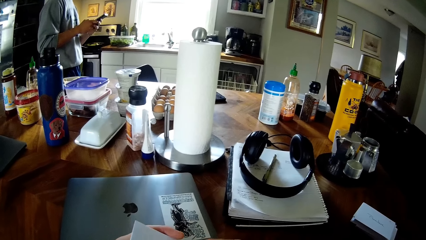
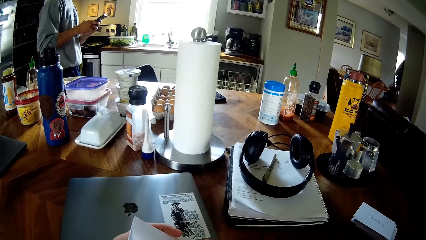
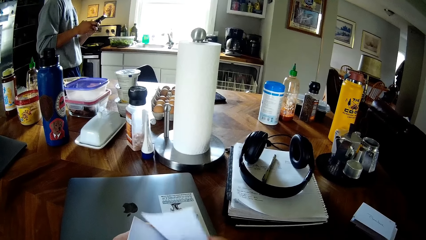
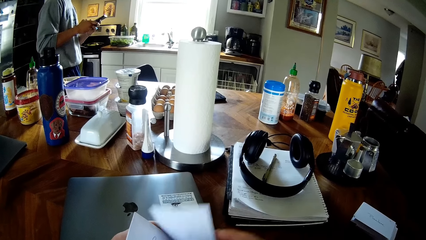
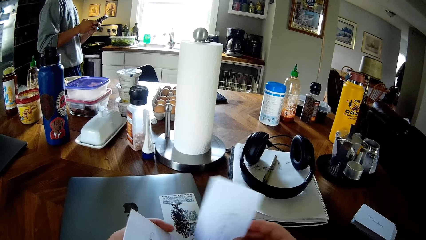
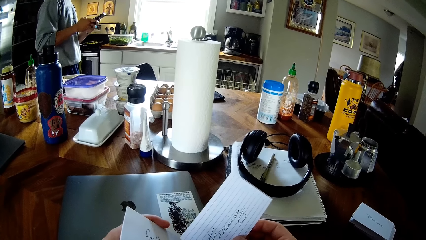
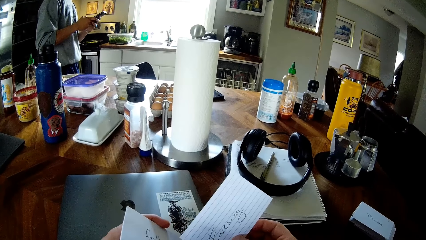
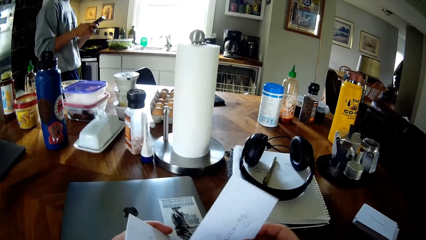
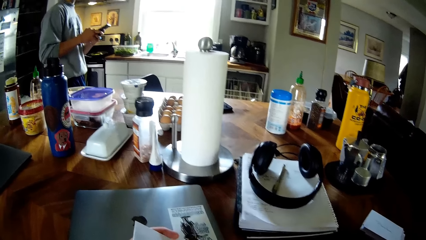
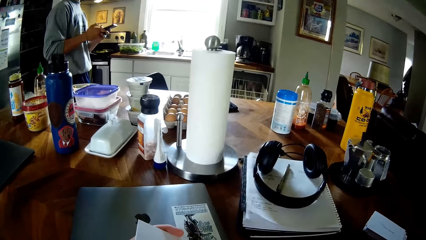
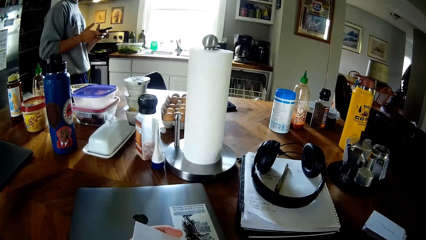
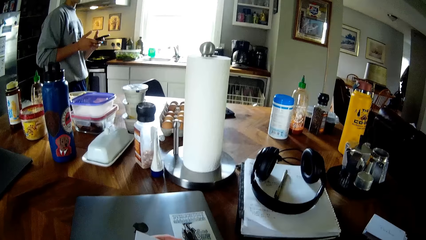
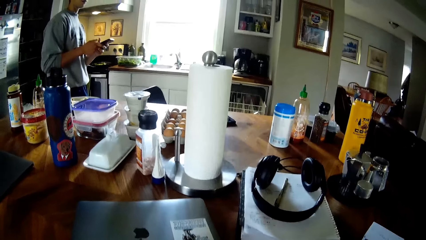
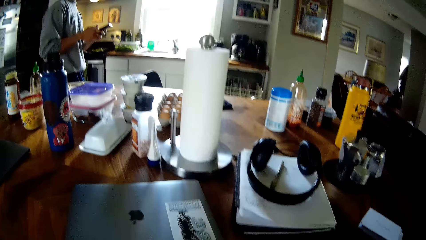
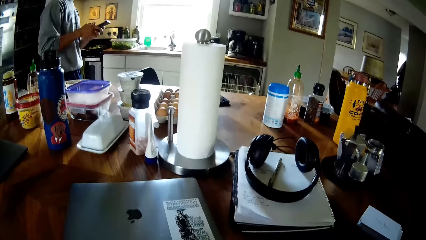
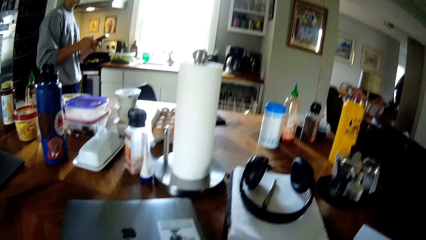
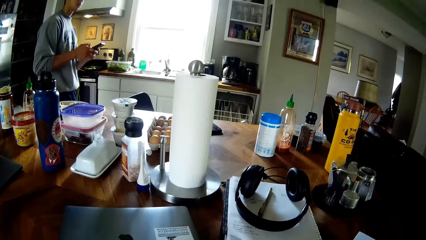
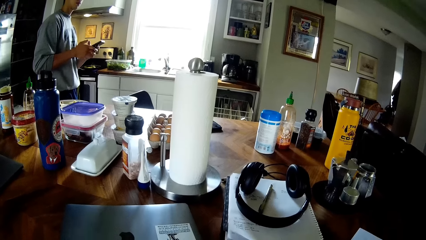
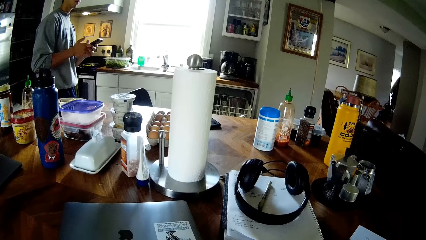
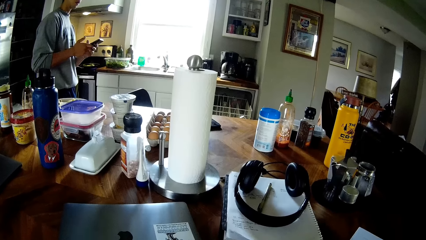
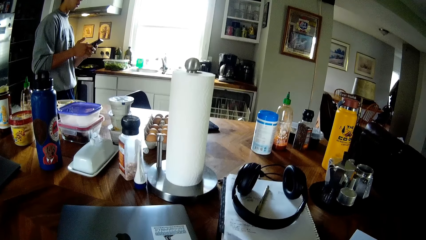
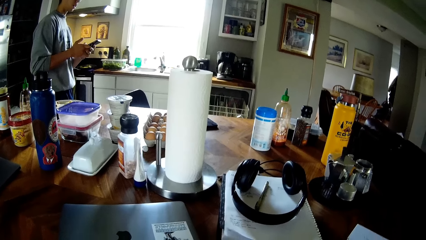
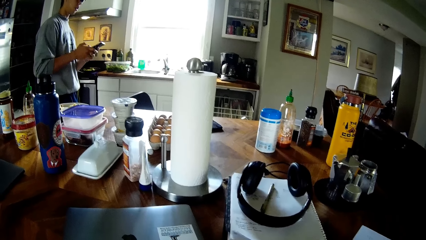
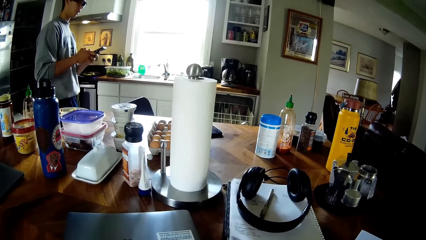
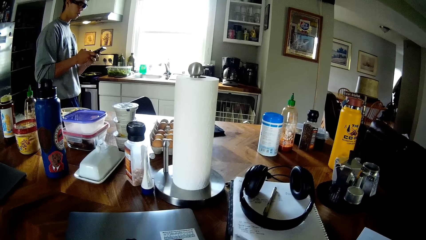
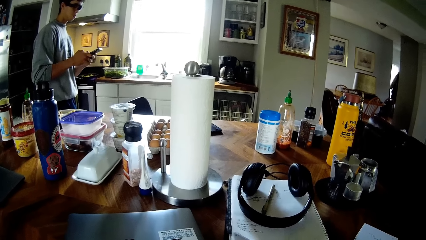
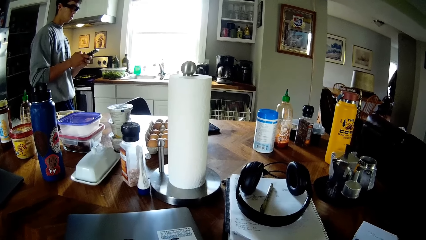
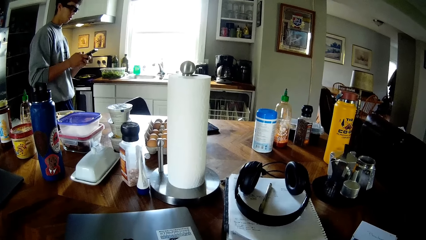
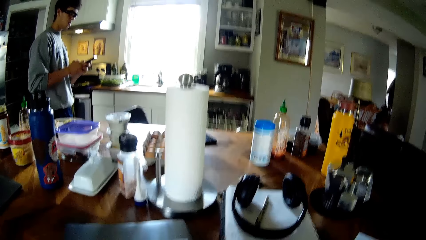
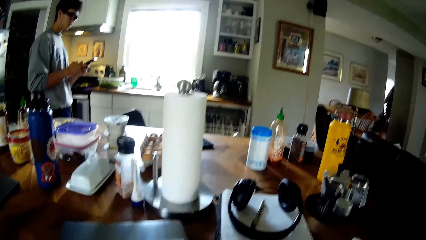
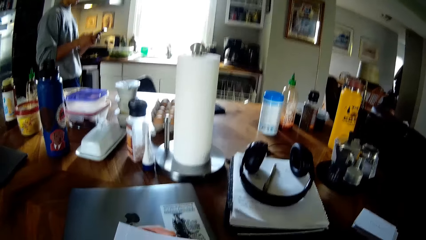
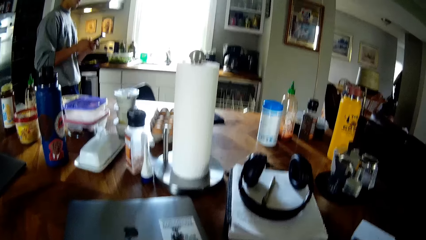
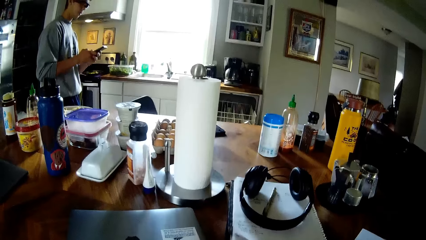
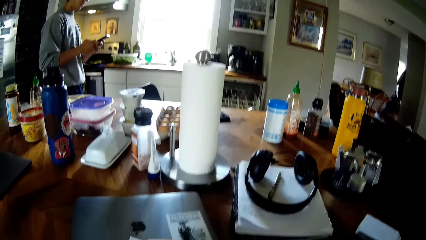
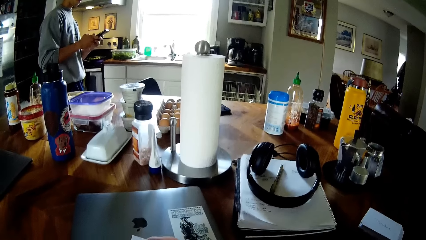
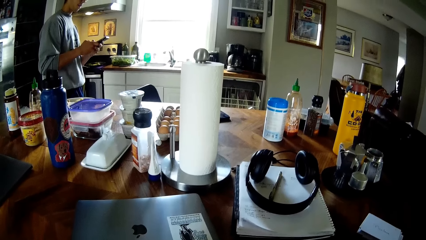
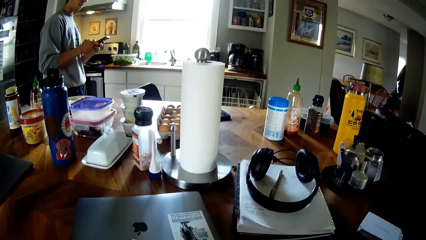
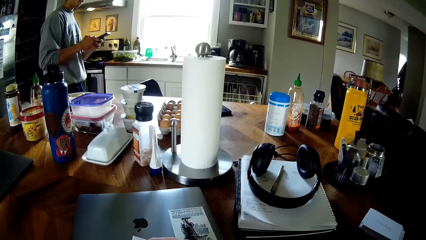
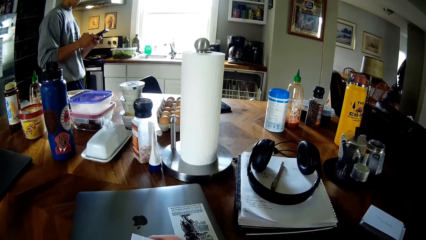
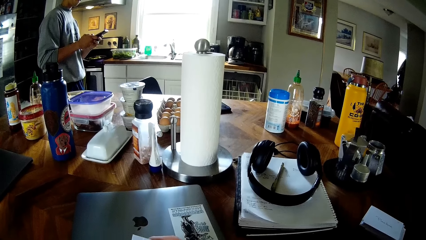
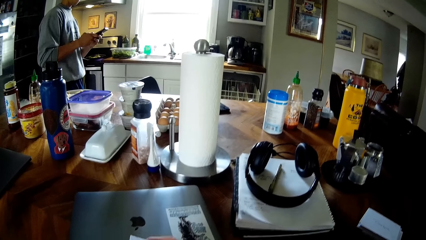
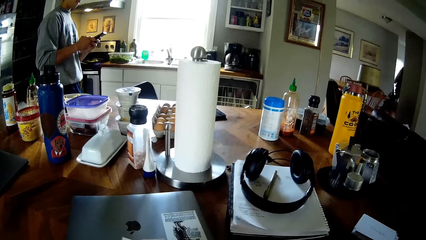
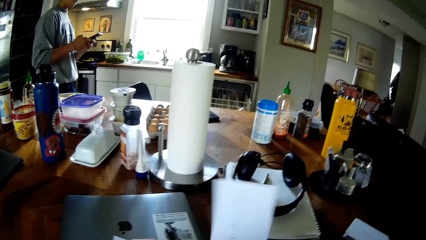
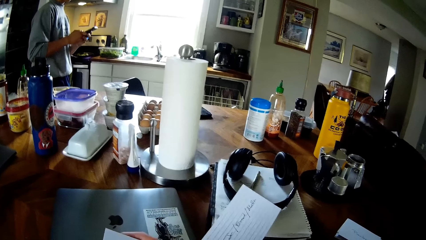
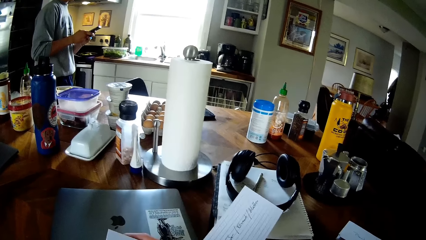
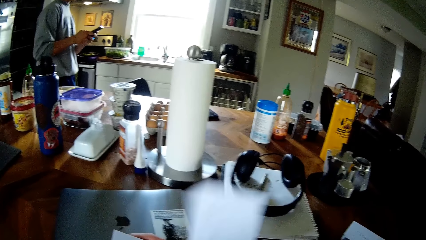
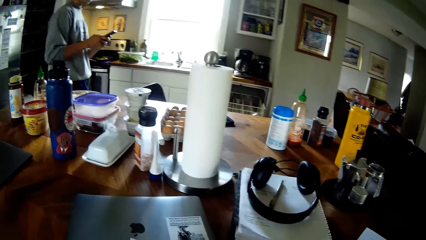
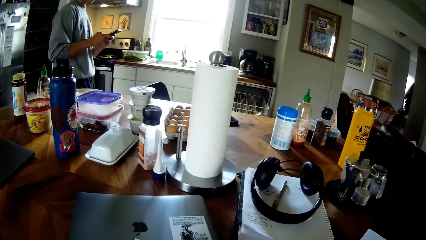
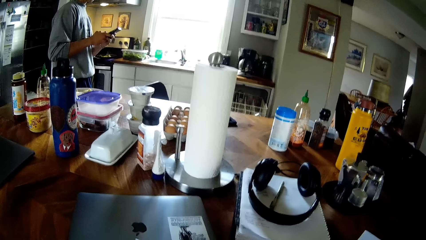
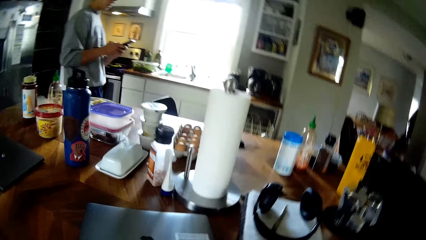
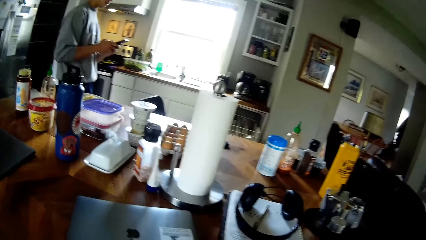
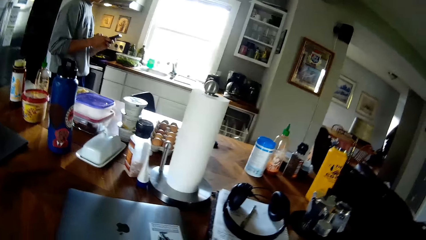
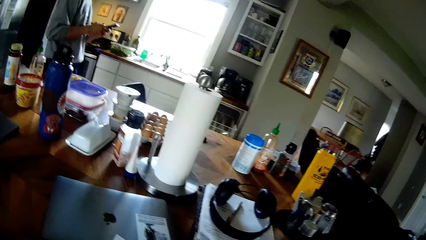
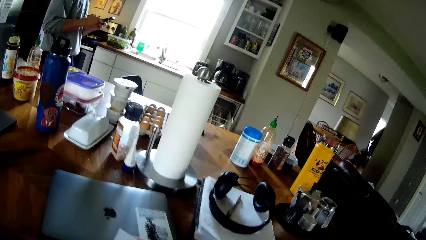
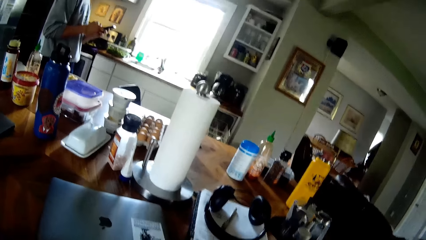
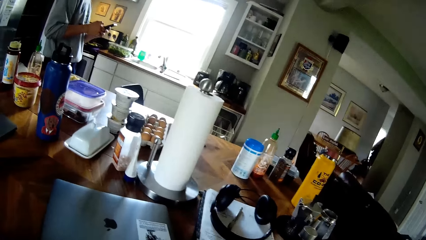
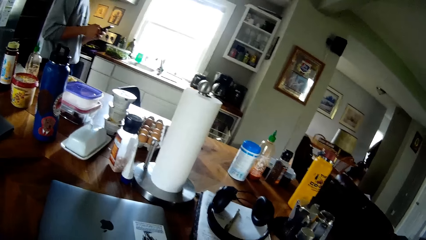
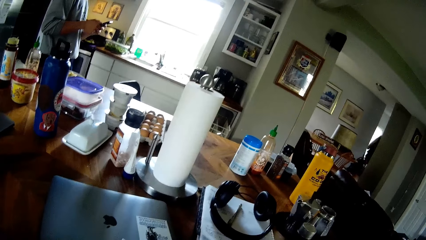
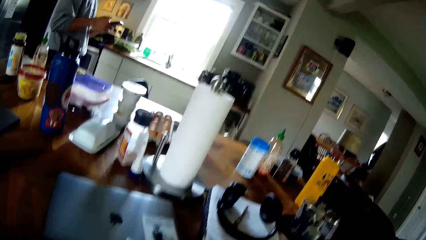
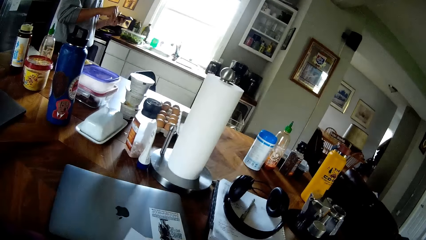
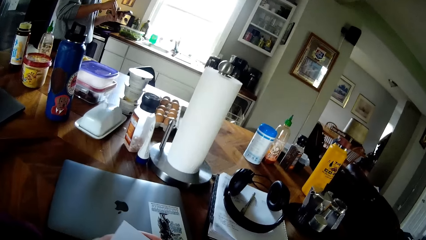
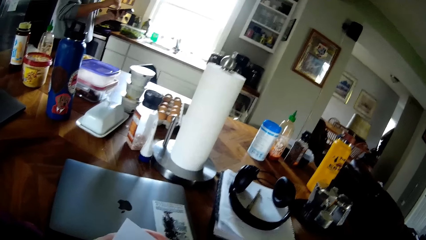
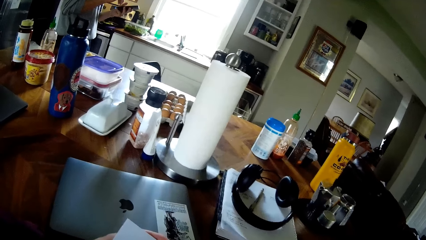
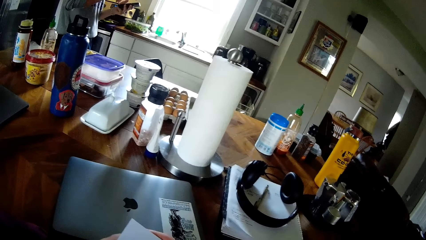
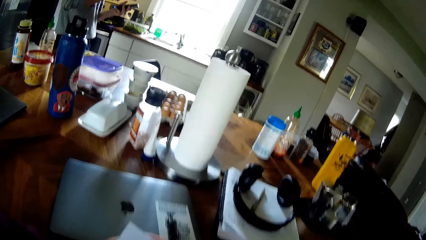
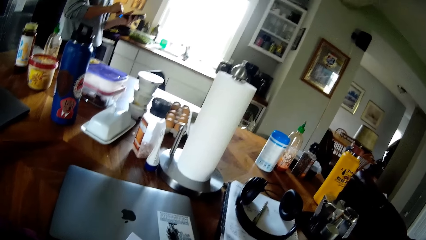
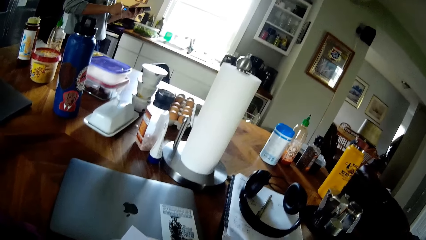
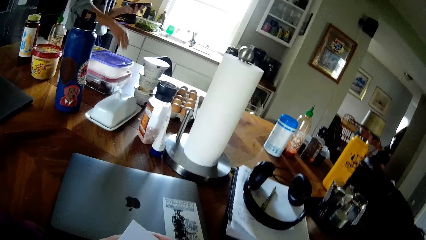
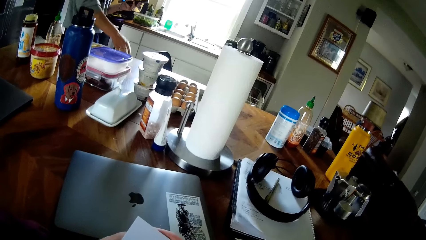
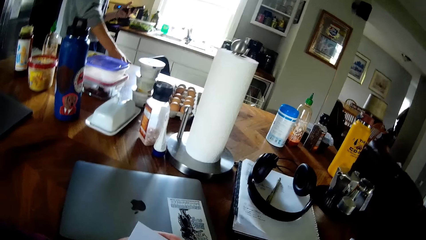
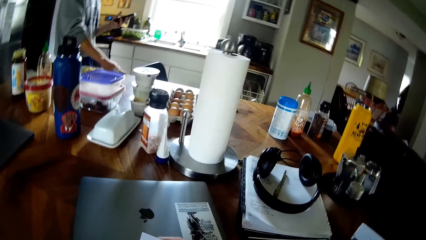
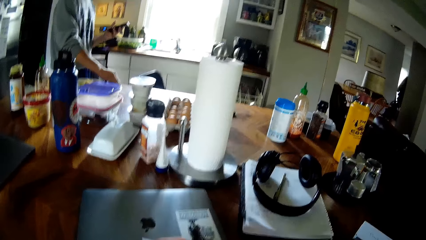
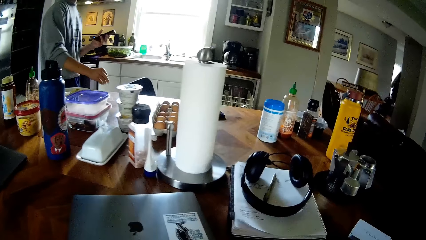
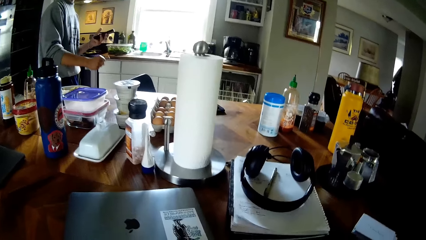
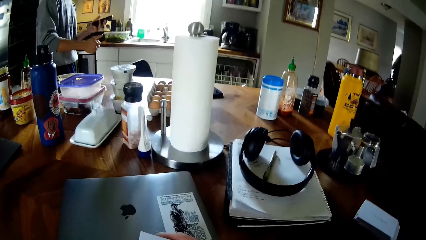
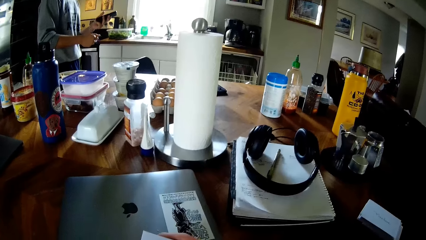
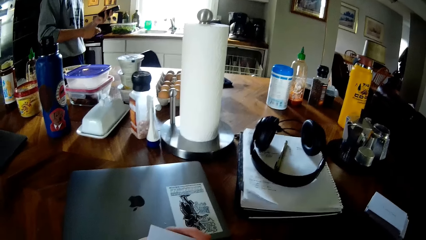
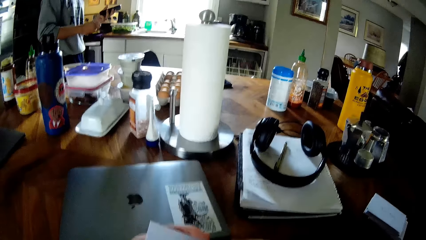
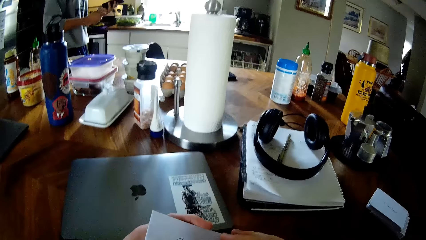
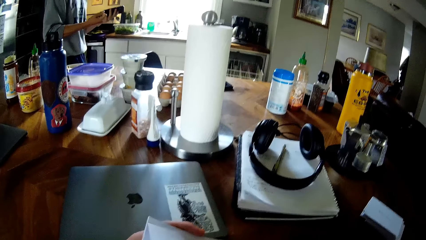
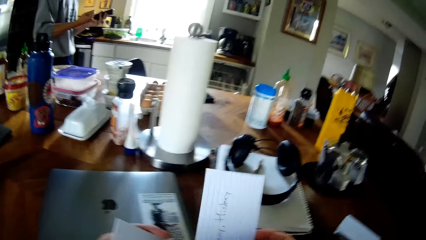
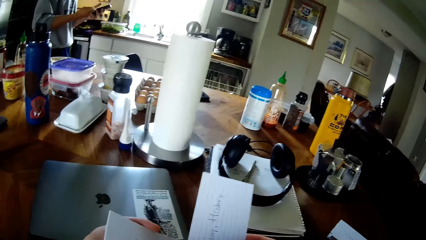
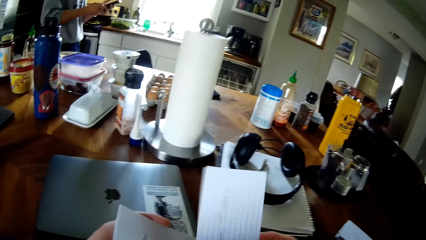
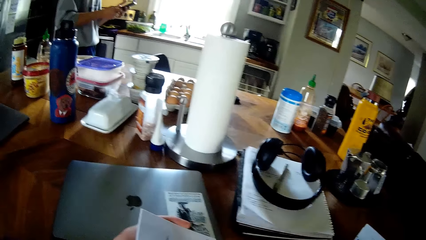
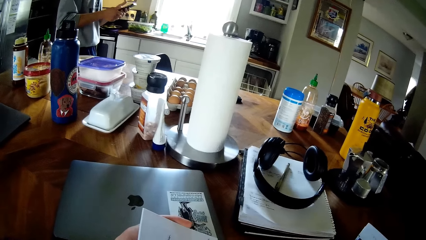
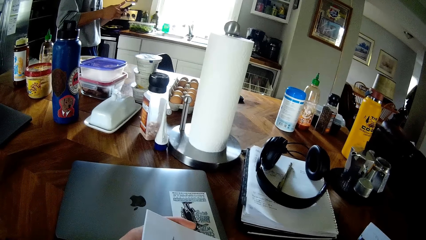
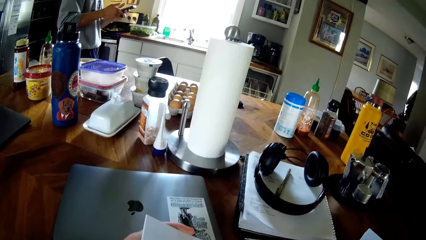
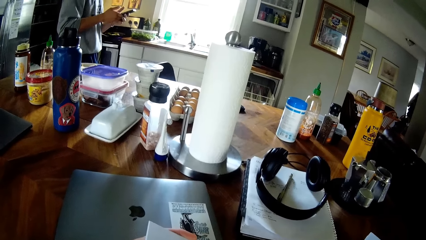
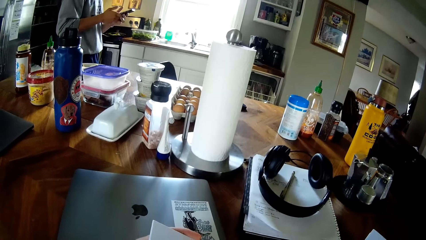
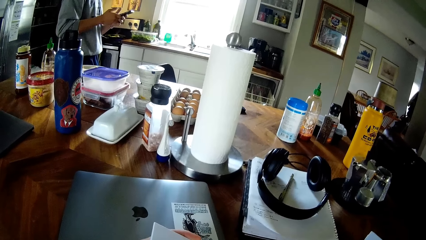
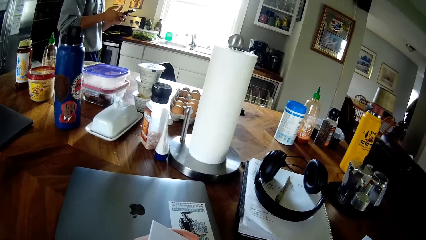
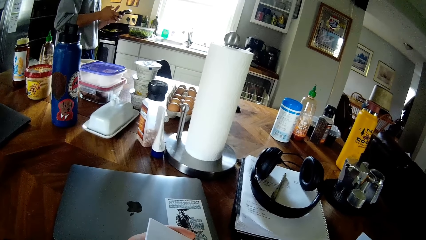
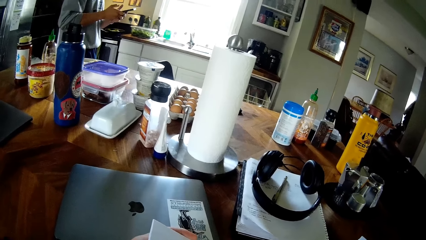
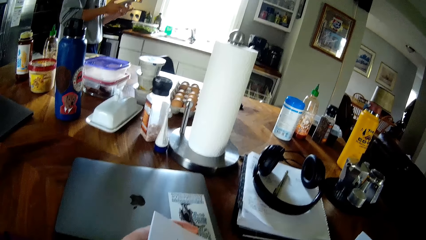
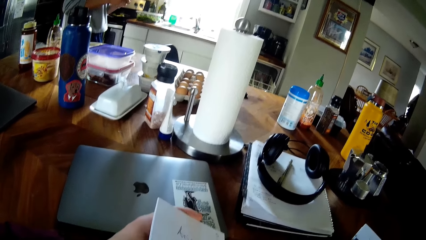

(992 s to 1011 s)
The camera wearer lifts a paper from the pile of papers in his left hand with his right hand. A man wipes his right hand on the table. The camera wearer lifts the paper from the pile of papers in his left hand with his right hand. He drops the paper in his right hand on the table.
